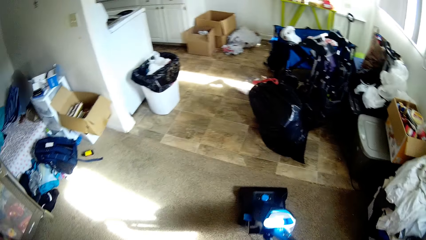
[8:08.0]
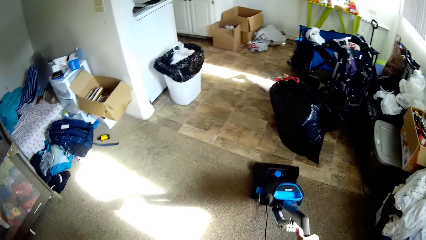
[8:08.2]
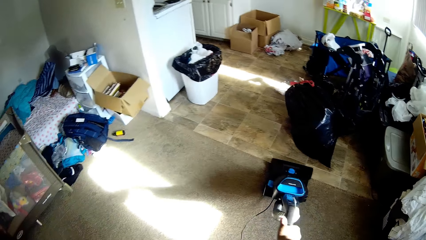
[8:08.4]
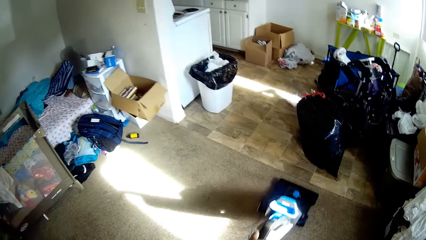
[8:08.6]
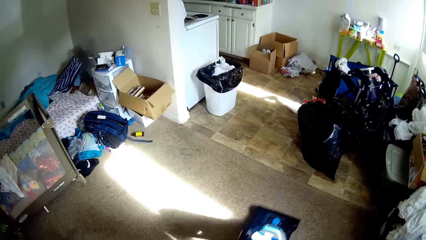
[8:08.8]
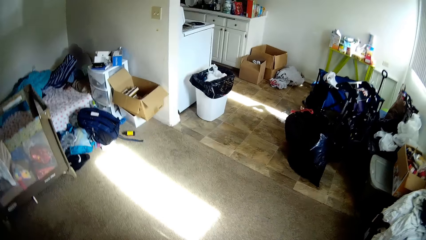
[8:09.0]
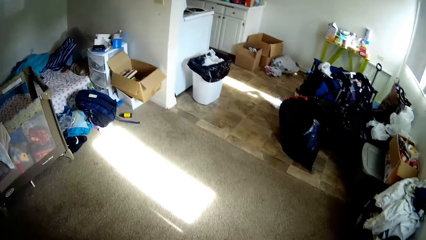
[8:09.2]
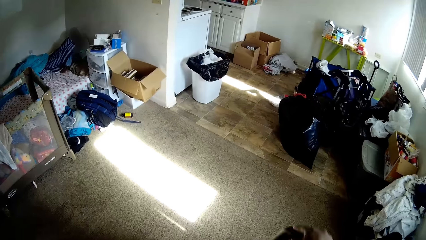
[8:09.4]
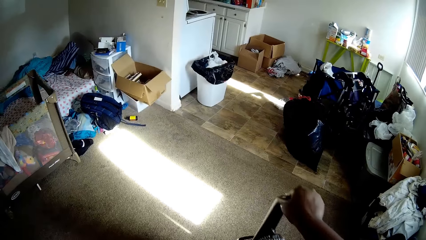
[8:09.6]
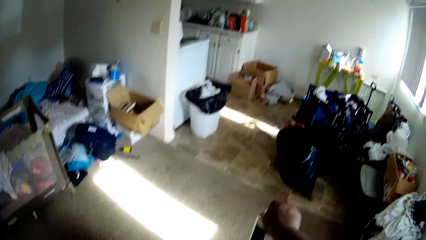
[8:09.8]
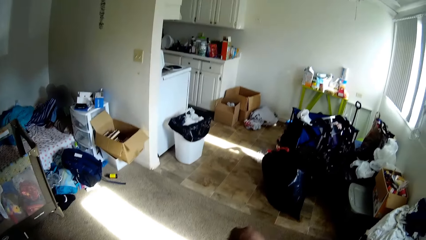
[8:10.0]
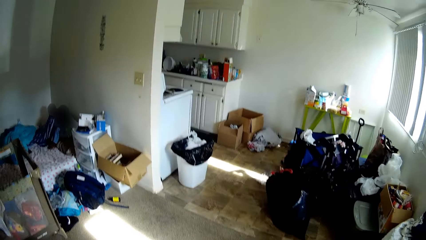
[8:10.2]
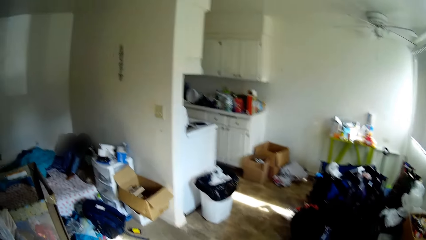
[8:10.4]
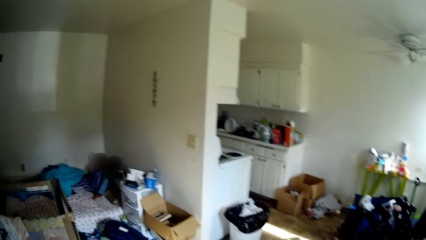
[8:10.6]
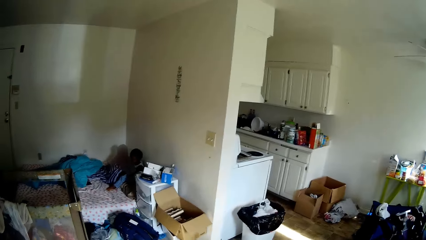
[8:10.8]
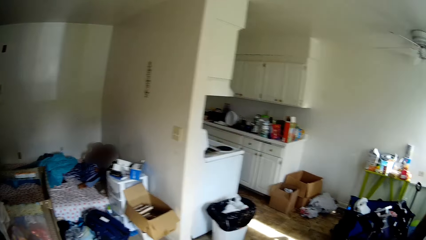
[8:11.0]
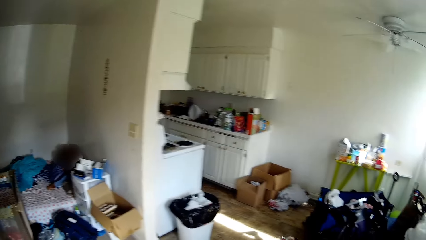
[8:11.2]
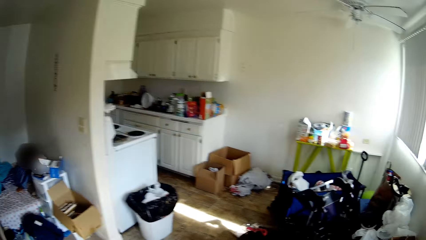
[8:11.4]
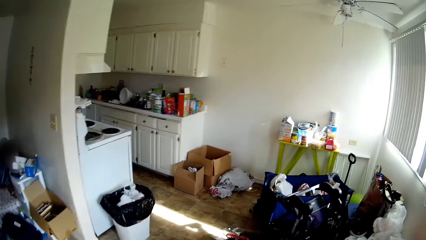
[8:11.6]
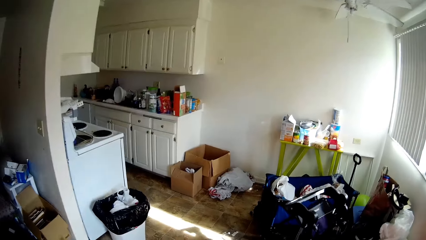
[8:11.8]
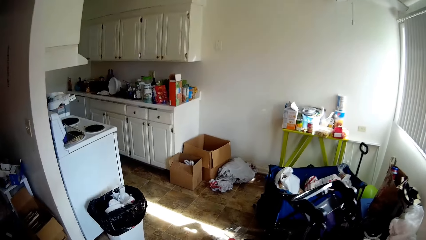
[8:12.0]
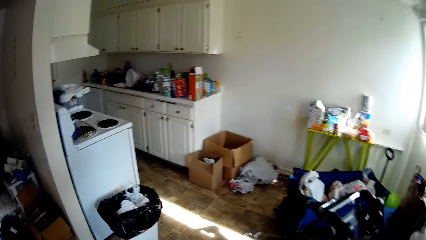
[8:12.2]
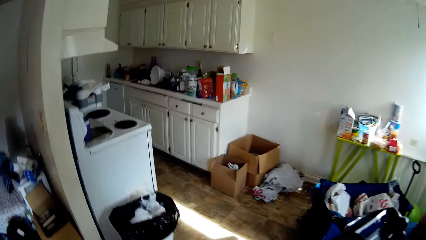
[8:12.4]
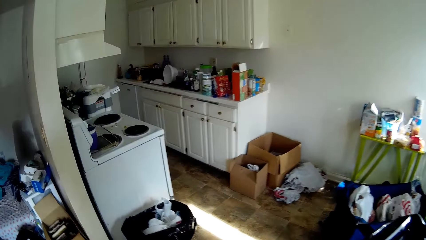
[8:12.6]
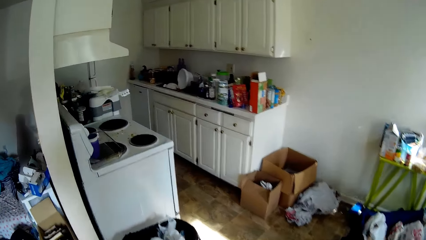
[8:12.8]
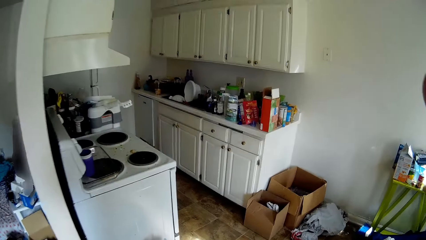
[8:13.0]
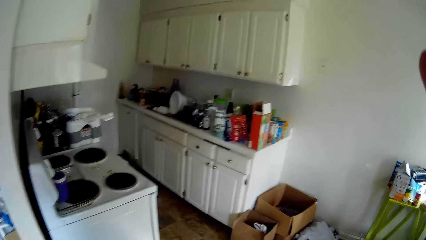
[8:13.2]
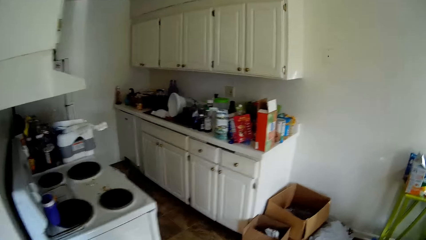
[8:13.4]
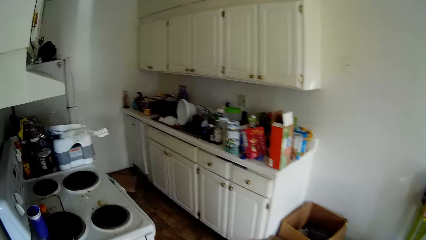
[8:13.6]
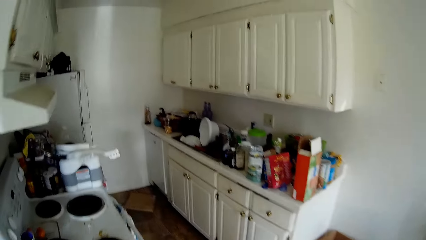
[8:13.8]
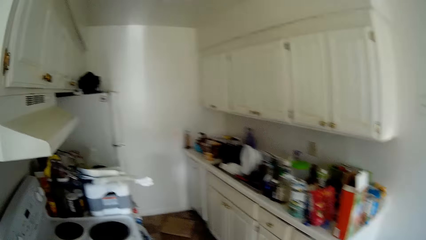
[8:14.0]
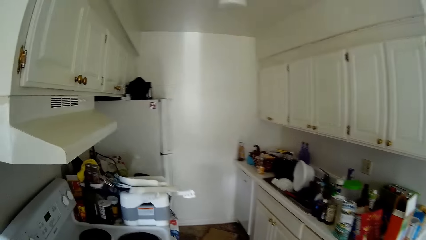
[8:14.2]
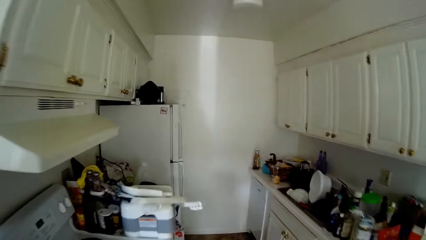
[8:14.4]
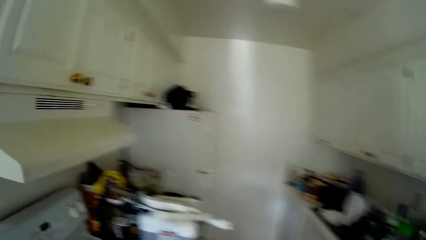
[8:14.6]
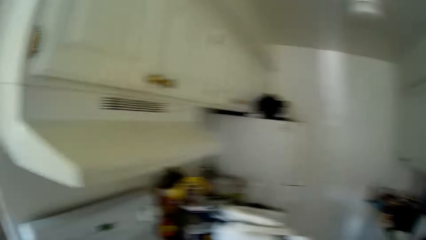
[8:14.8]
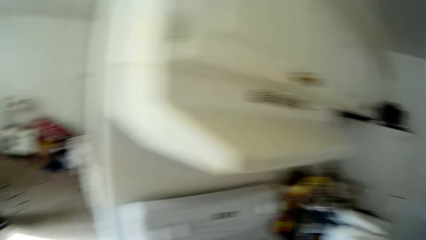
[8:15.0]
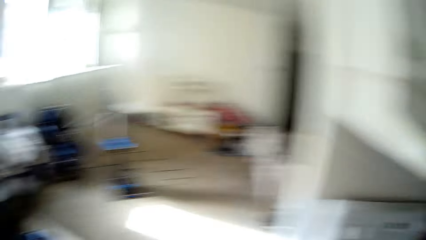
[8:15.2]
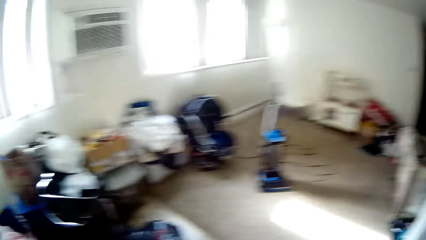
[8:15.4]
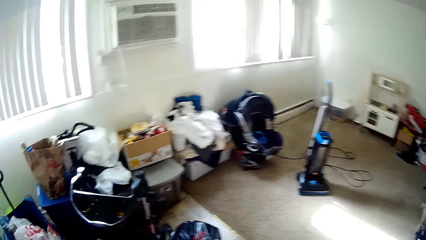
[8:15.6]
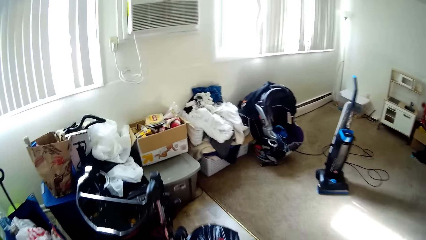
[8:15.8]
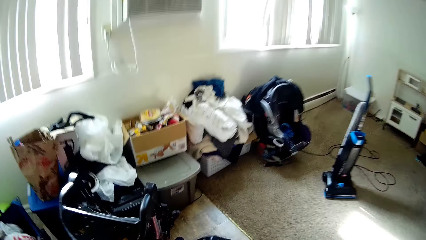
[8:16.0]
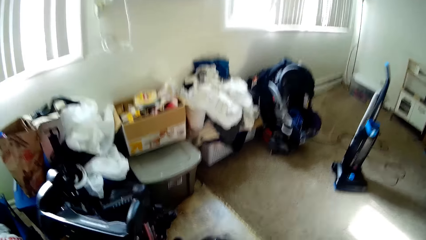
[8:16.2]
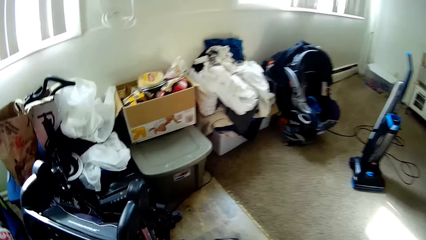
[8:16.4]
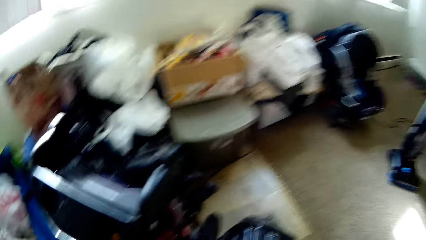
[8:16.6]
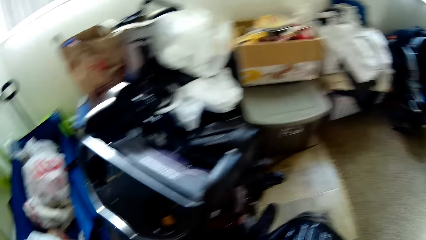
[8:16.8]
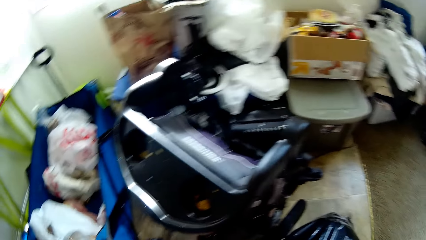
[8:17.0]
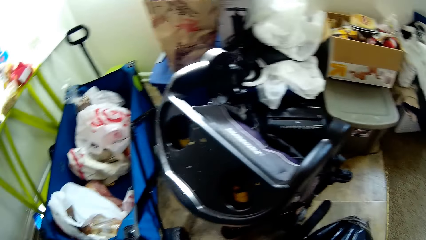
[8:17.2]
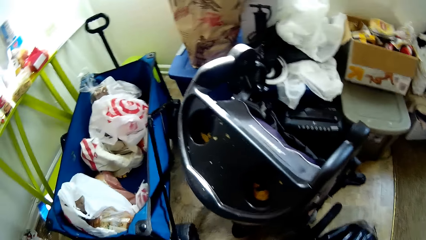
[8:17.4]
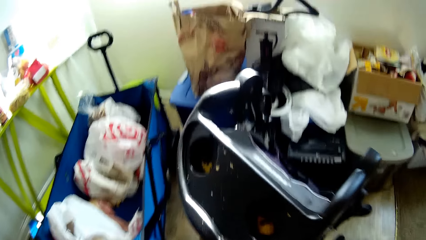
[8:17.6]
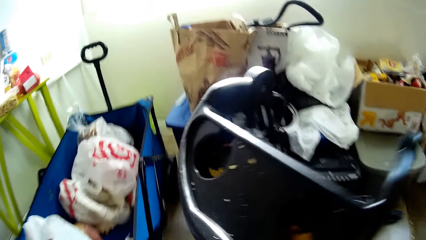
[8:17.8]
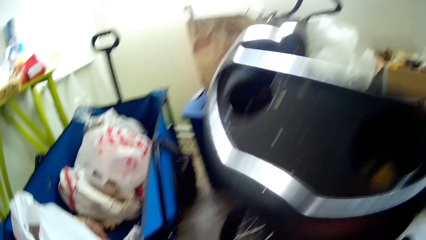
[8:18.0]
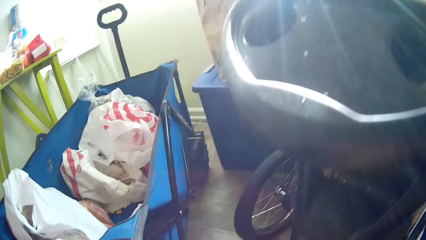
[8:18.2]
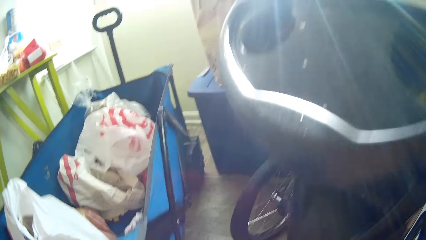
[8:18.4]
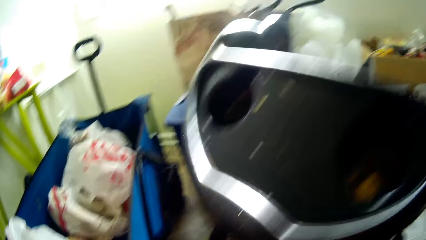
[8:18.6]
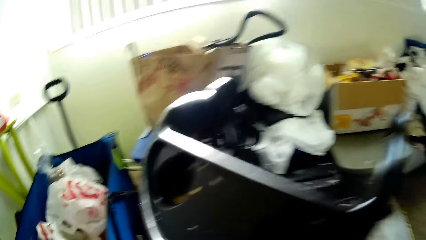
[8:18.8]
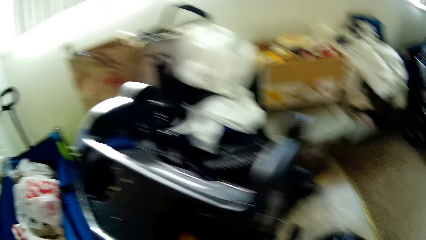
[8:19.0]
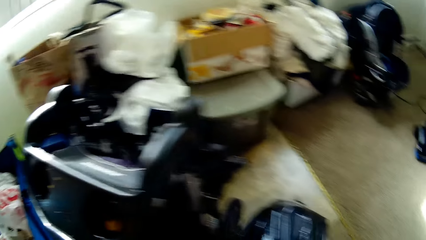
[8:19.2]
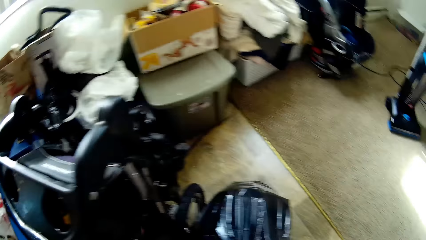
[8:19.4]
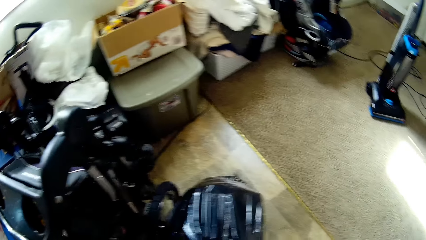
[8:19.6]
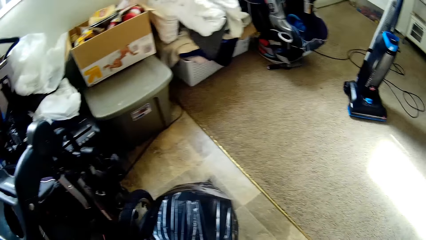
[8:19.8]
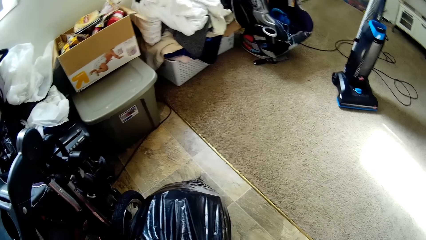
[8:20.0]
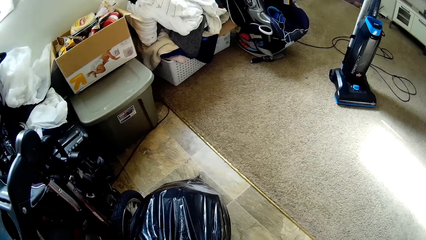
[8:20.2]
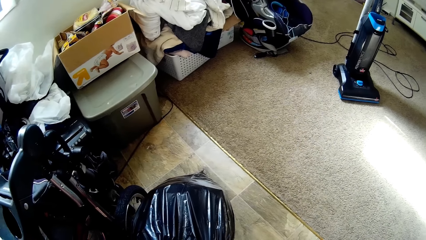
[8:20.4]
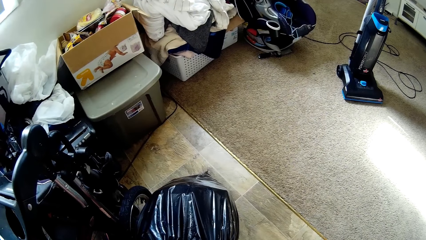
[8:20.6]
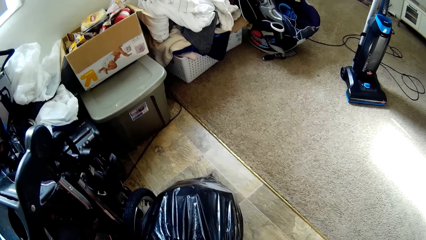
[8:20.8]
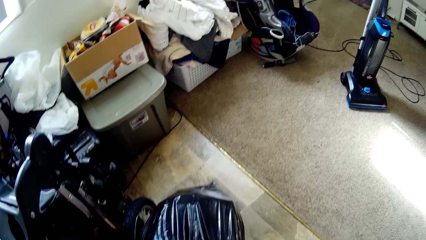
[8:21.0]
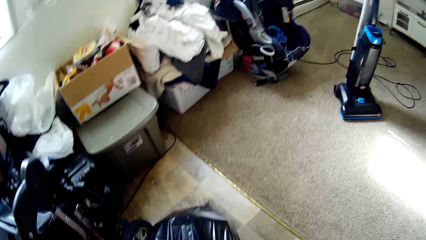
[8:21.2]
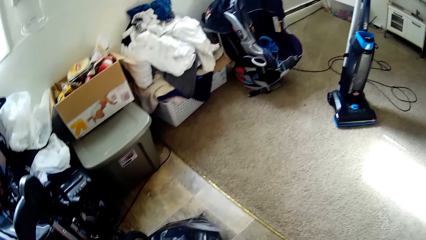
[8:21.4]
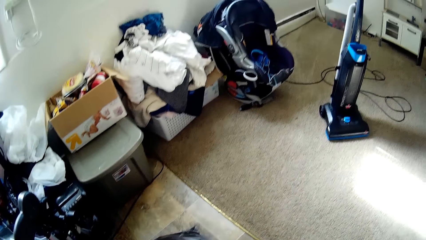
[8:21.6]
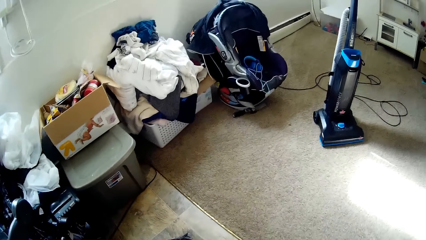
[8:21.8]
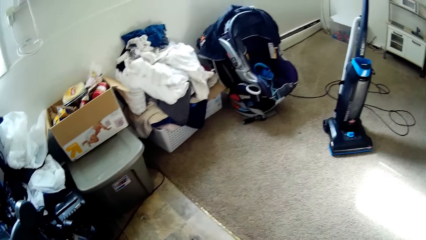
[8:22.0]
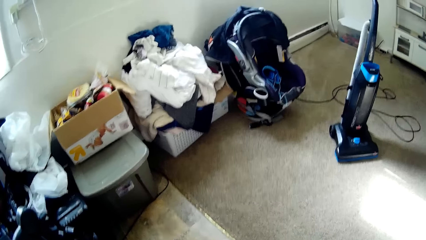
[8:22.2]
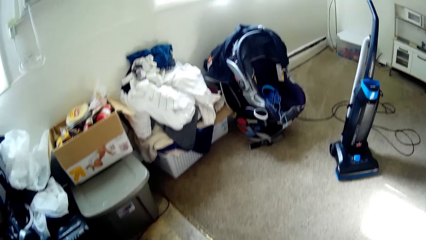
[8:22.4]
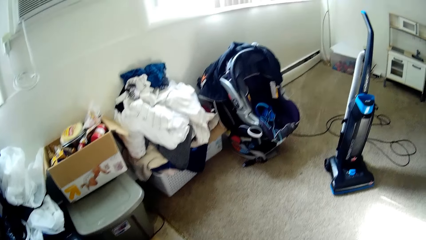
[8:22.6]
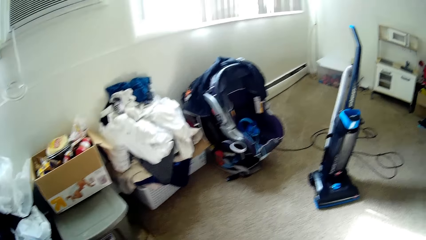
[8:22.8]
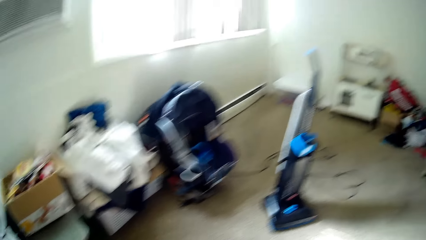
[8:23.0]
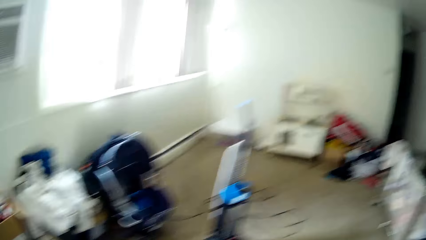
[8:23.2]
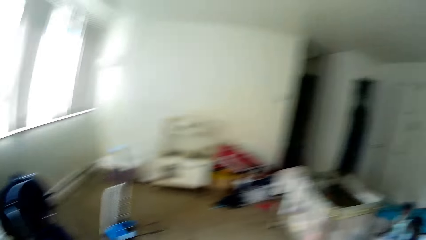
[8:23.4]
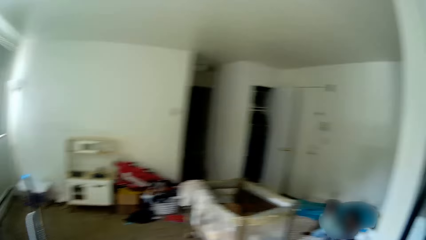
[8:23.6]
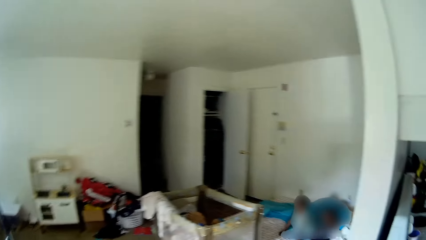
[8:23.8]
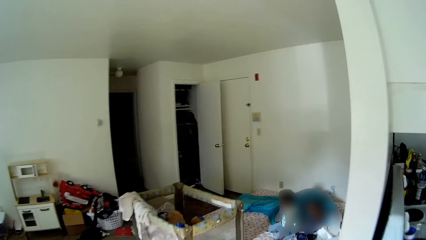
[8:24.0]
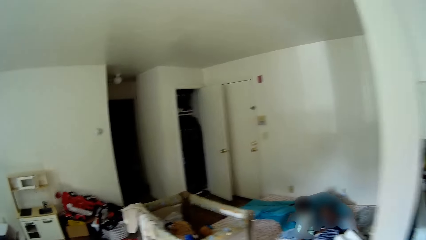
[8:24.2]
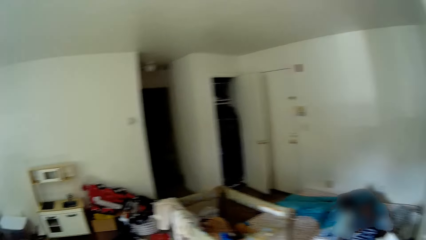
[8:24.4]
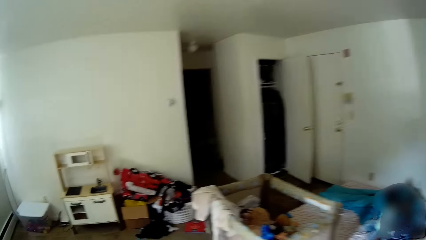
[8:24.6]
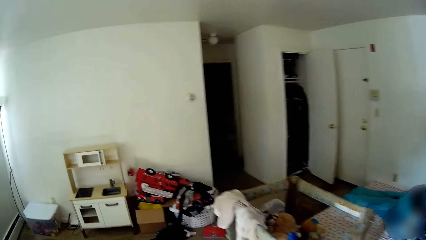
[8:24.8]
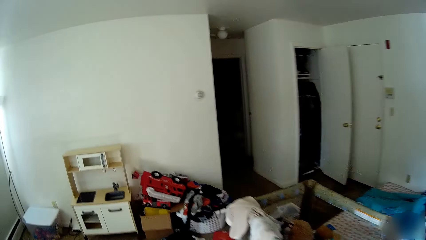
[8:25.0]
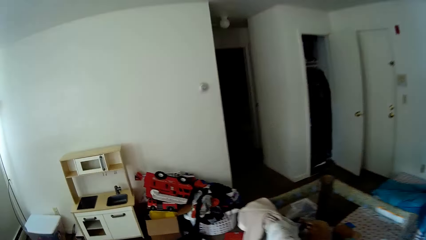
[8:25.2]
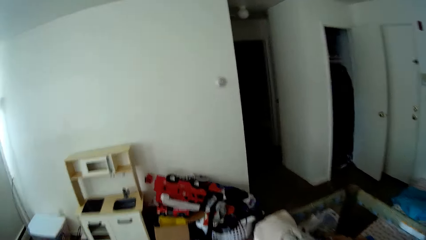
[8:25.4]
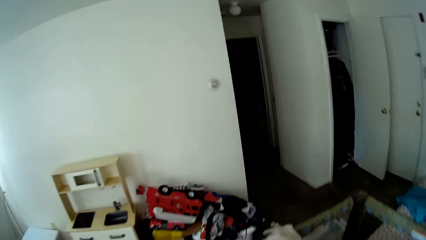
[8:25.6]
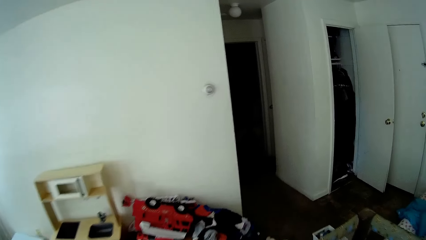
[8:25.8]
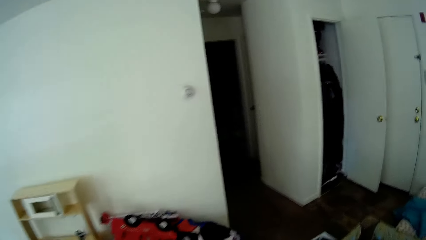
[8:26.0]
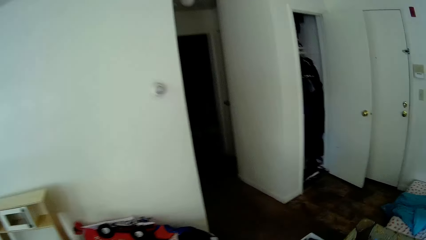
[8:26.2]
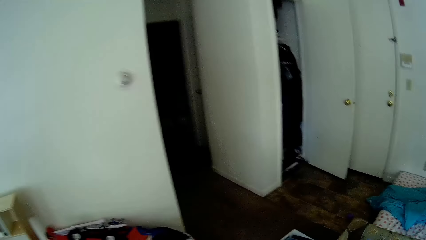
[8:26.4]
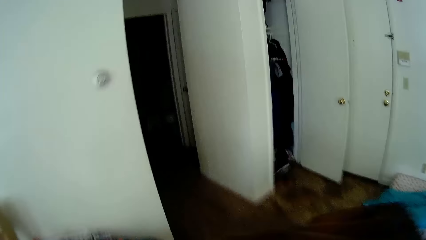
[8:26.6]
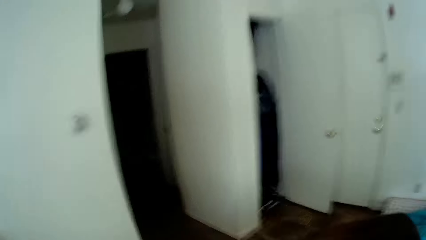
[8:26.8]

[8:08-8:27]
The camera wearer cleans the room with the vacuum cleaner in her right hand. She bends the vacuum cleaner with the right hand. She looks around. She walks into the kitchen through the corridor. She moves around the room. She does something. She moves around the room. She walks out of the kitchen through the corridor.
